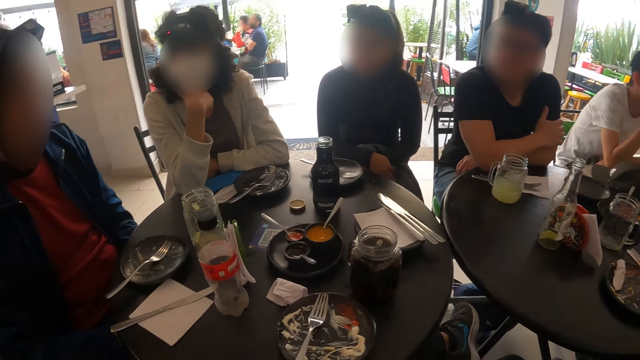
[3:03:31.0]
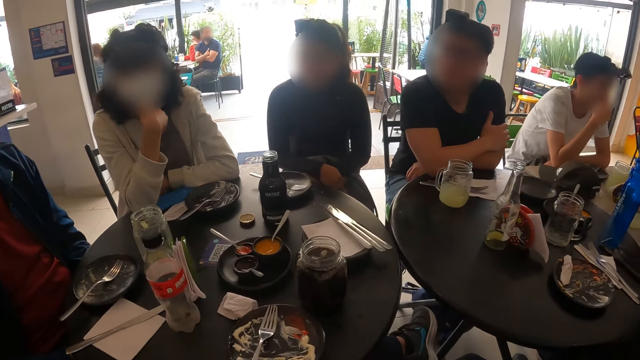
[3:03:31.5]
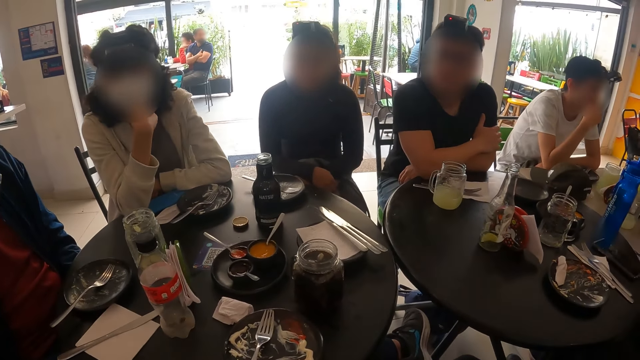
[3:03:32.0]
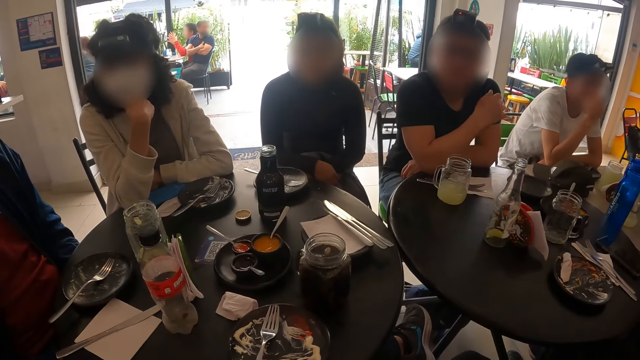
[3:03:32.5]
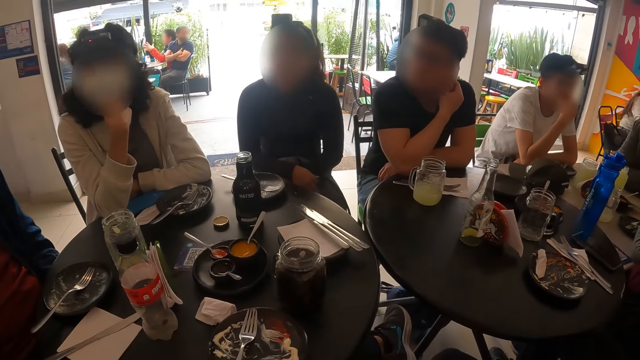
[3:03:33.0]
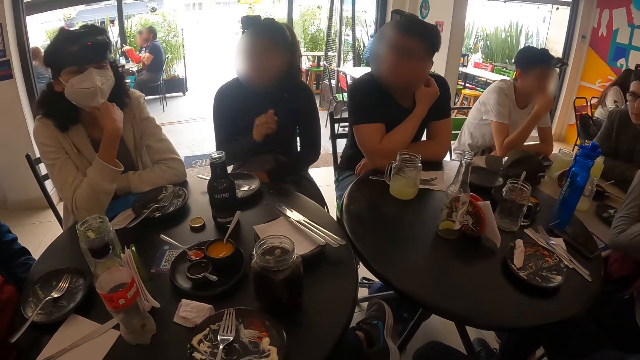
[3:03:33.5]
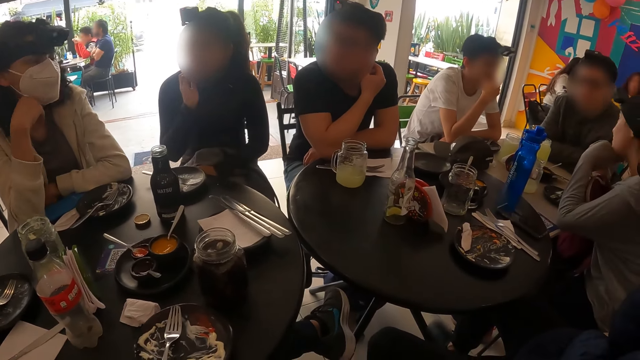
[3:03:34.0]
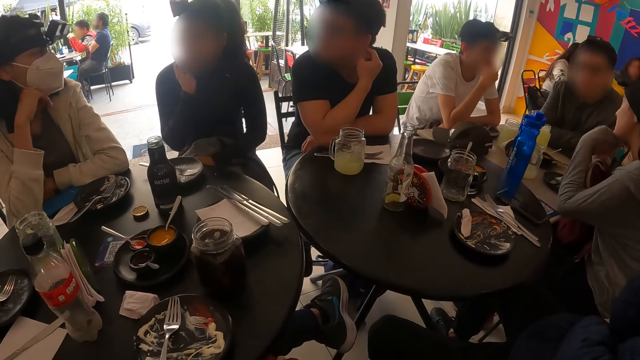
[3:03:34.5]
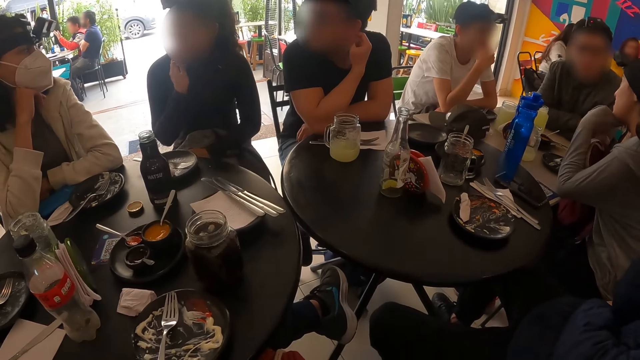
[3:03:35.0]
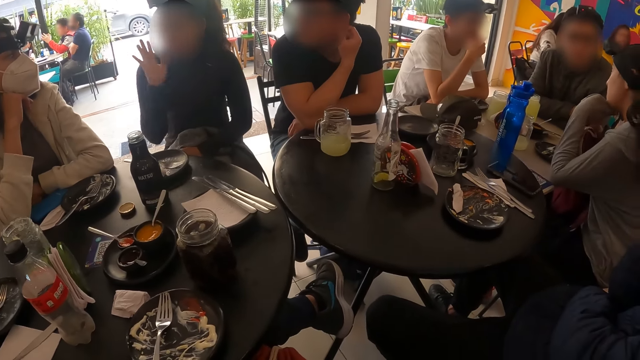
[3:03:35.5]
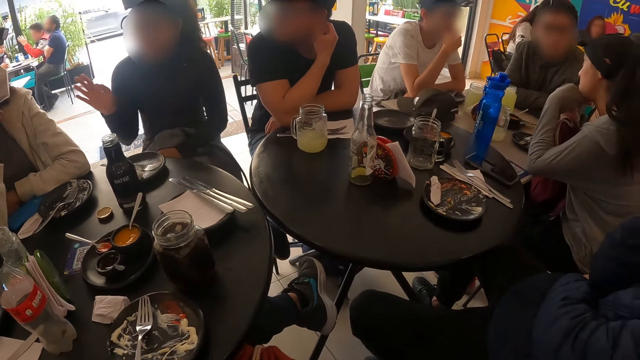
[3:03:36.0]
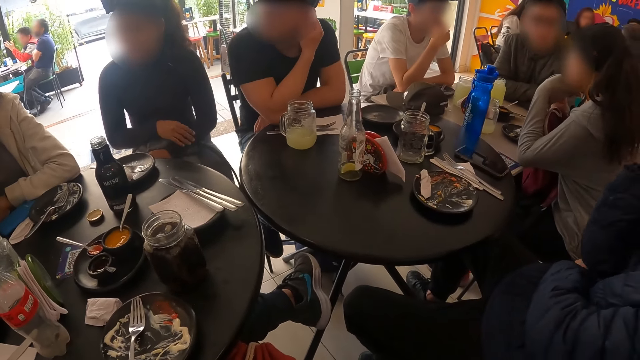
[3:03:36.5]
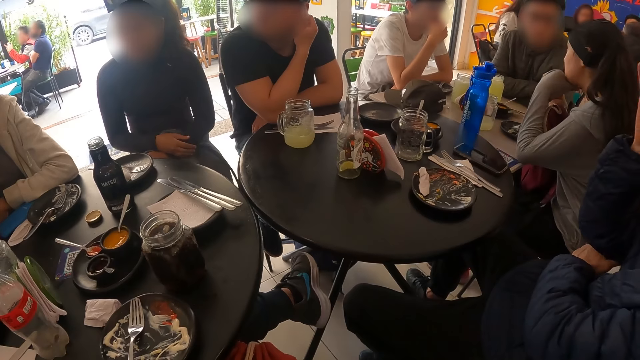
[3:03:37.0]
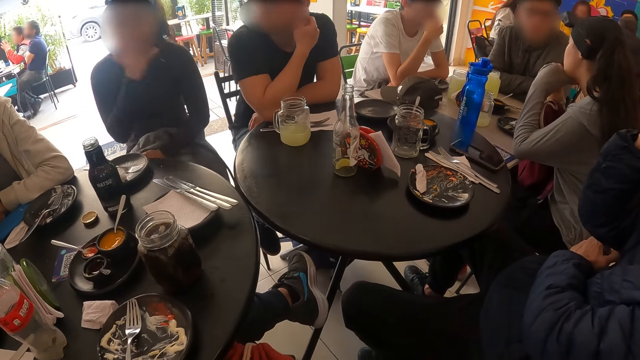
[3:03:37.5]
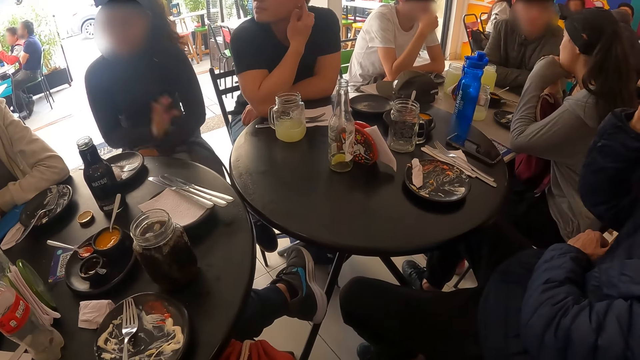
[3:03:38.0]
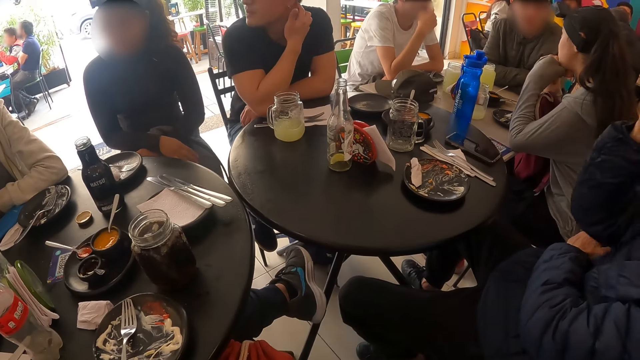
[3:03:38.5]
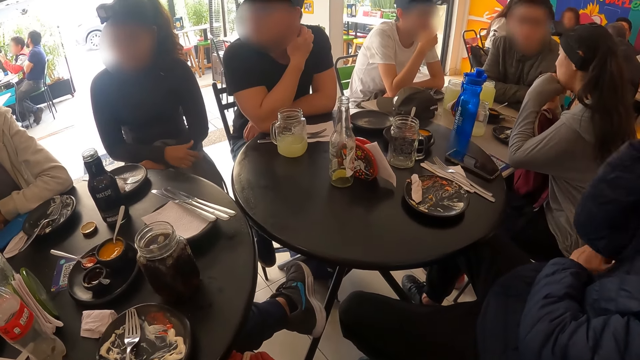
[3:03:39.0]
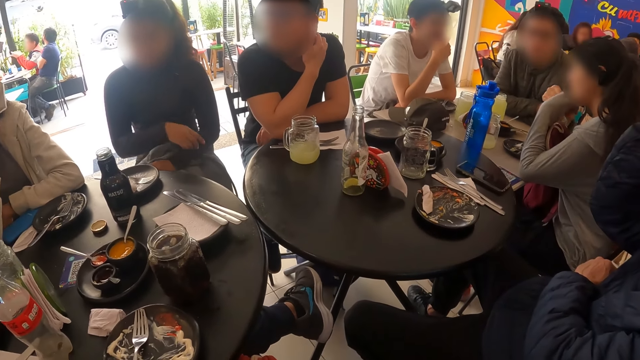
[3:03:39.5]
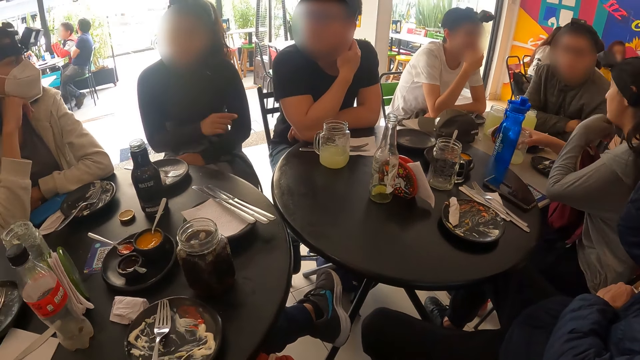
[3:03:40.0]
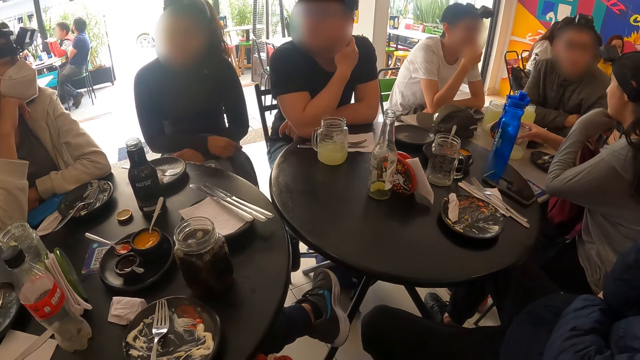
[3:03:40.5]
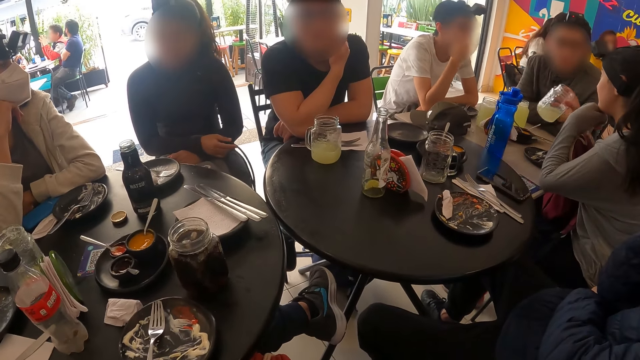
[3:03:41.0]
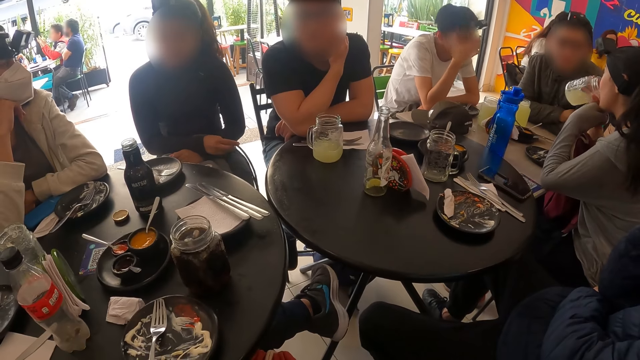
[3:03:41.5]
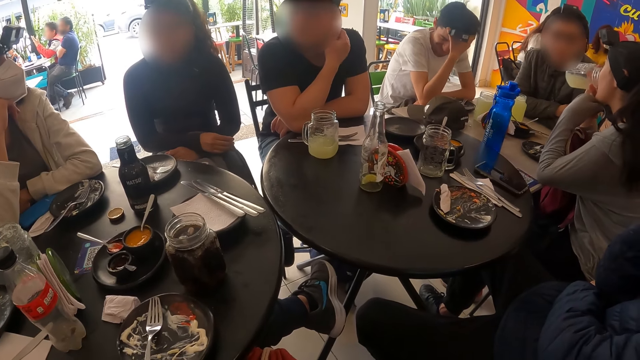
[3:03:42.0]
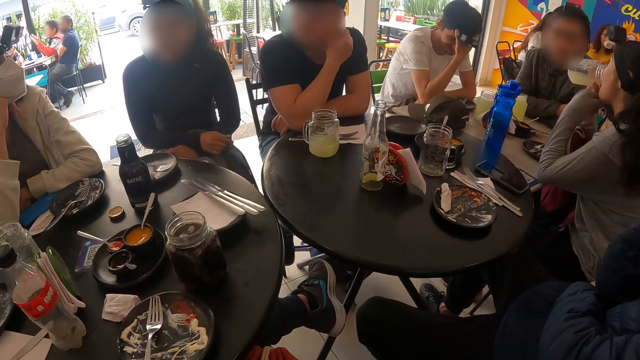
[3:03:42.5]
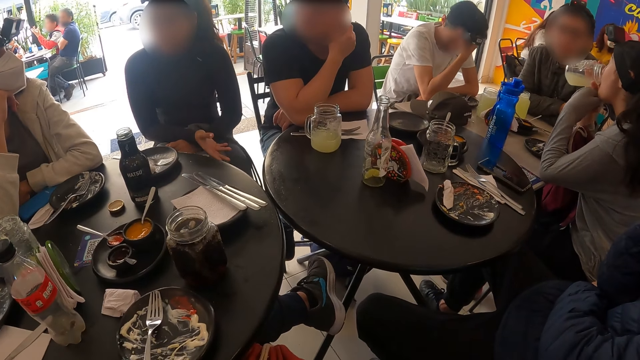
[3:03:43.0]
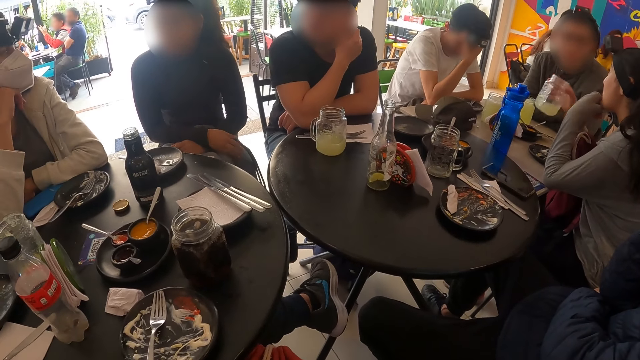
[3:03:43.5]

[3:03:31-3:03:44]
The woman picks up the glass cup with her right hand. She drinks from the glass cup in her right hand.

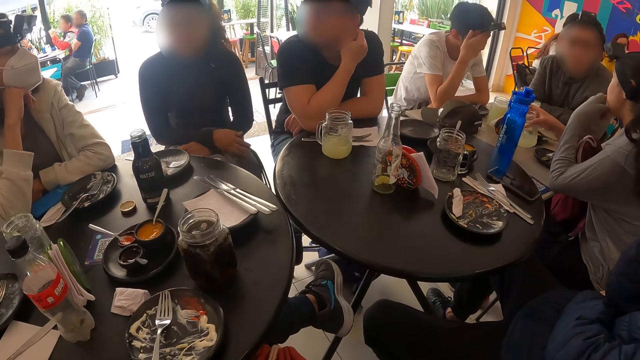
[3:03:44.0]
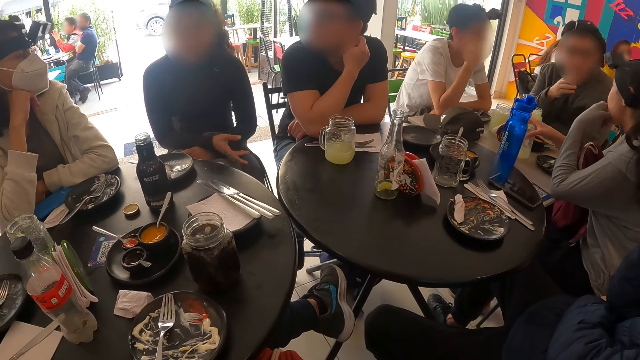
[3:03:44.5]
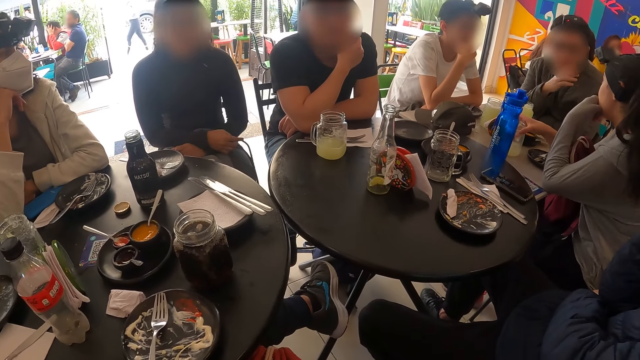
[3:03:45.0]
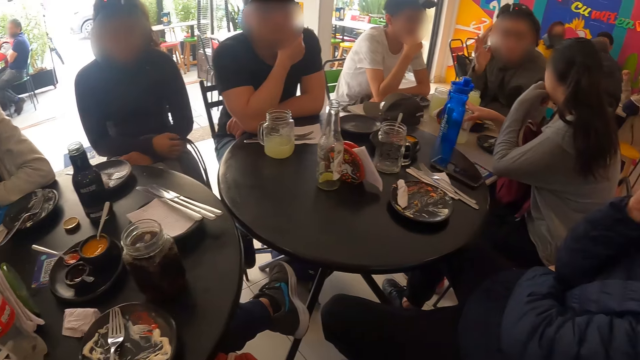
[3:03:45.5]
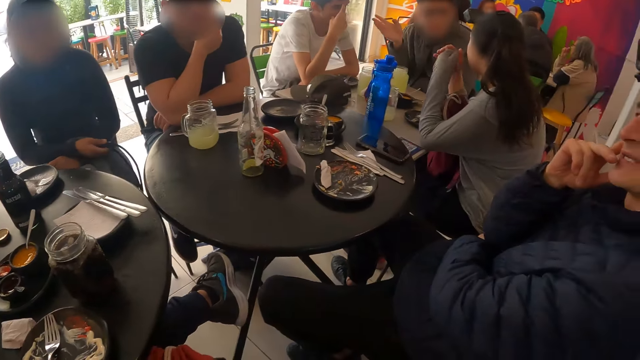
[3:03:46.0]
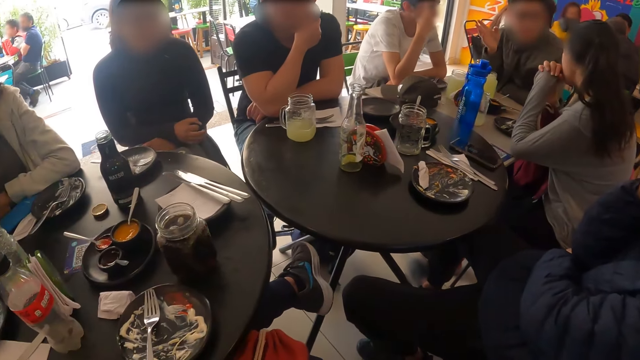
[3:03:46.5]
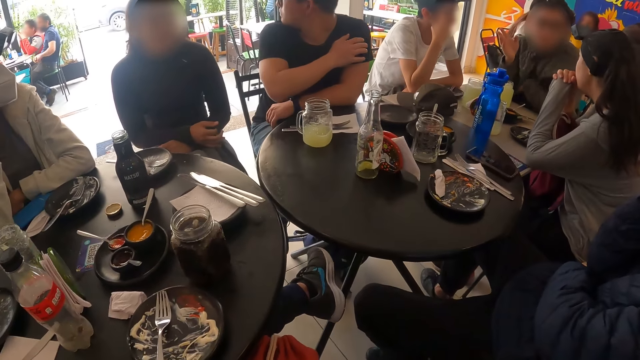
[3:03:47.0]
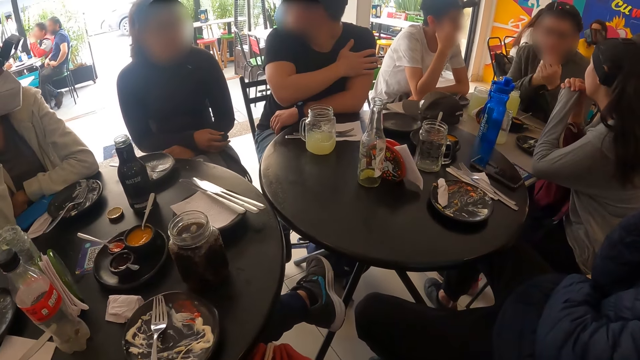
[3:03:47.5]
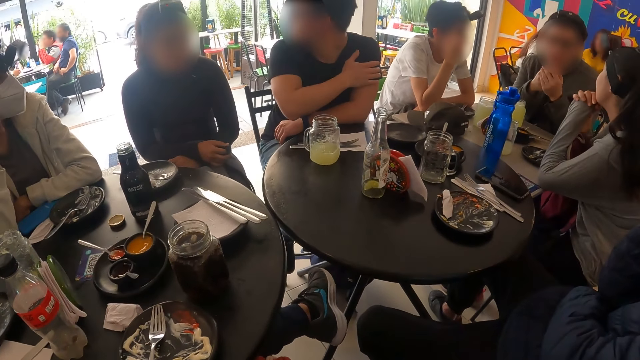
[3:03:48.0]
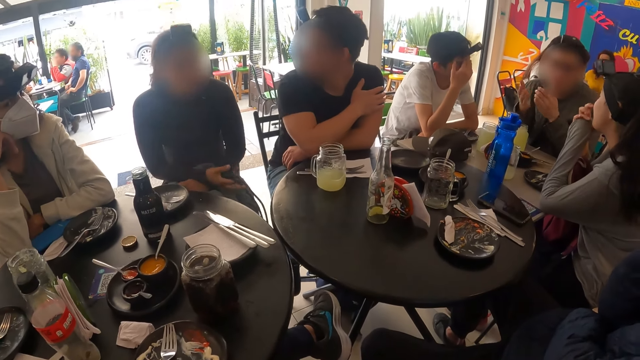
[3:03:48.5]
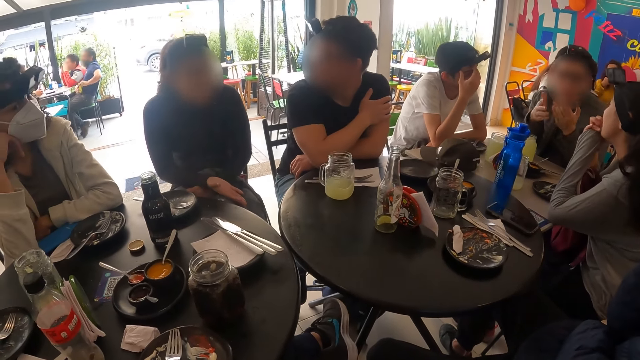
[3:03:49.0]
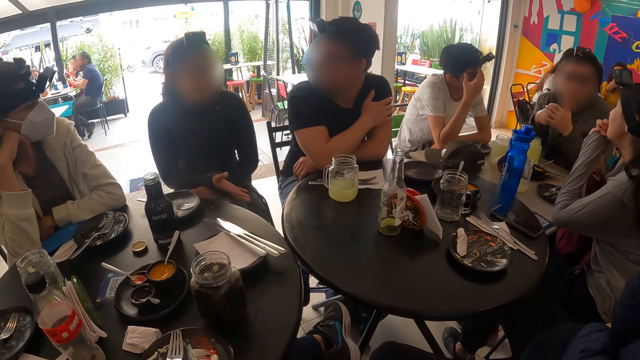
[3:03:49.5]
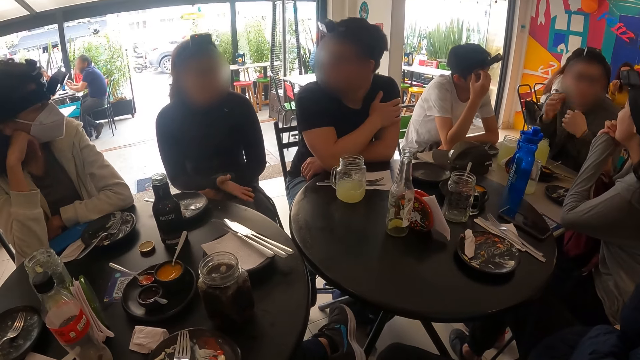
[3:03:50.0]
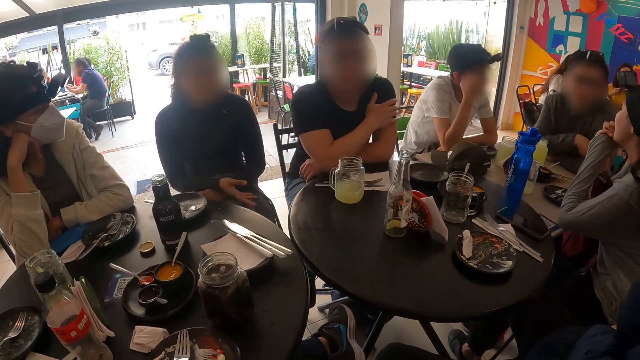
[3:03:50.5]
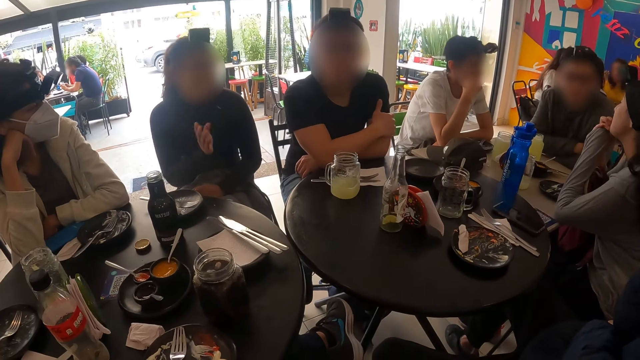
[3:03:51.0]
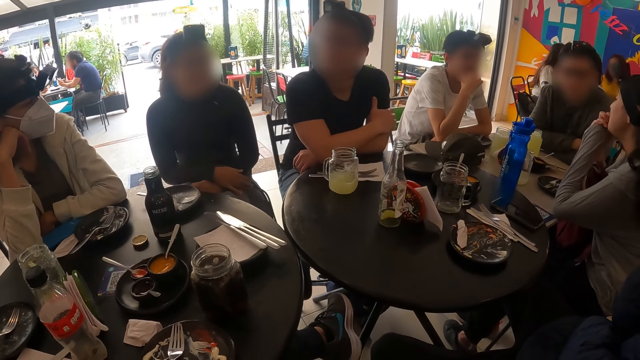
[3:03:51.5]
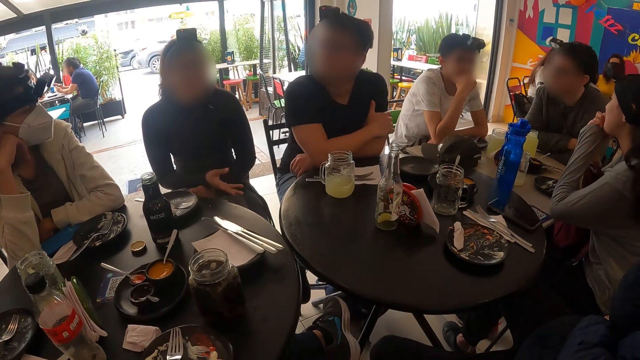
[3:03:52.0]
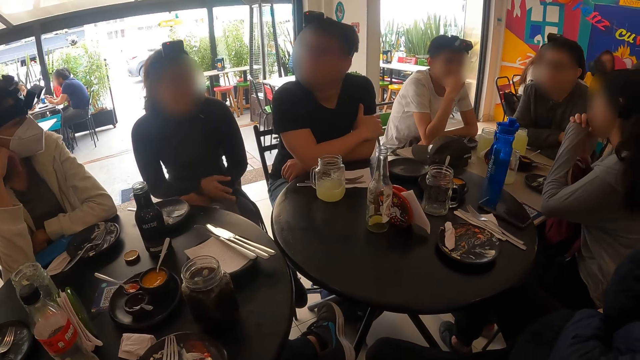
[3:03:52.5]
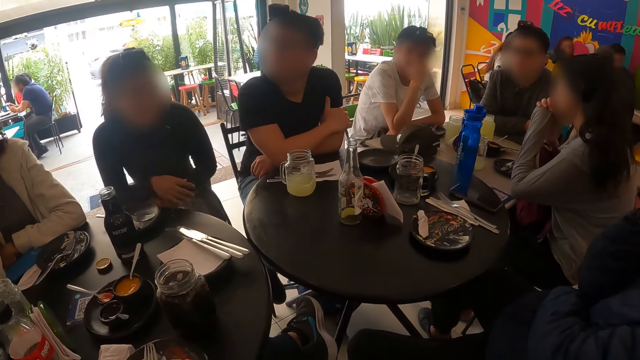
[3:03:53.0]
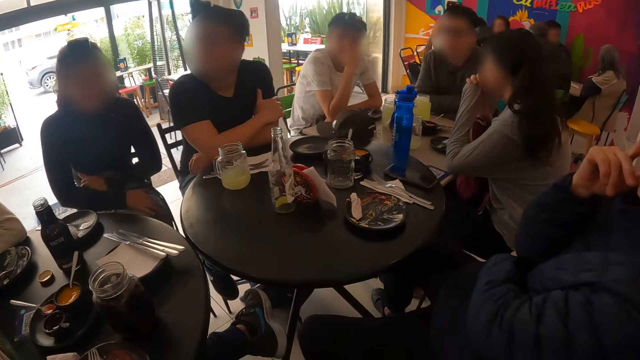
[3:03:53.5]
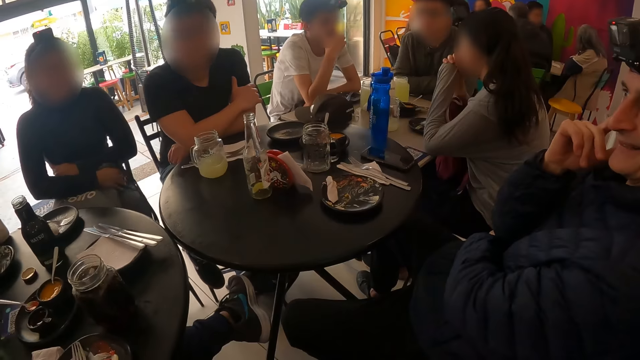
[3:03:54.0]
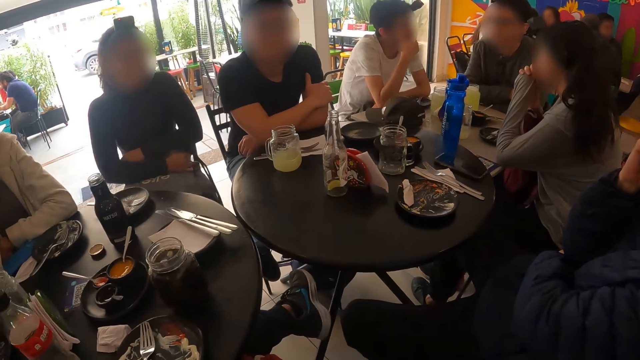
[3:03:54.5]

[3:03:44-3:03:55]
The woman places the glass cup on the table with her right hand.
